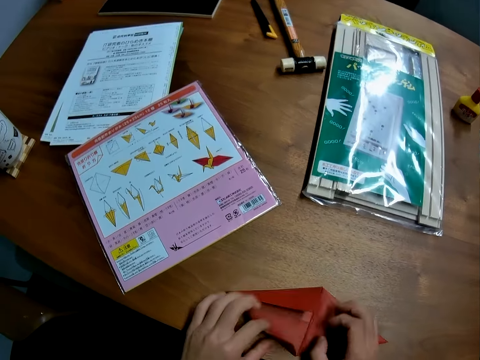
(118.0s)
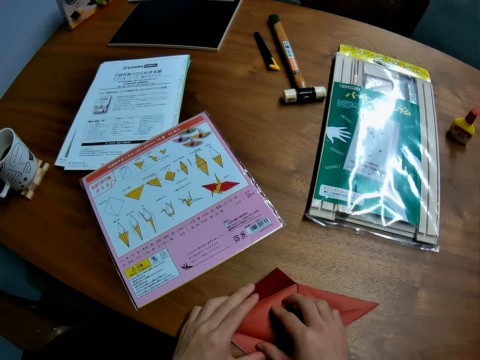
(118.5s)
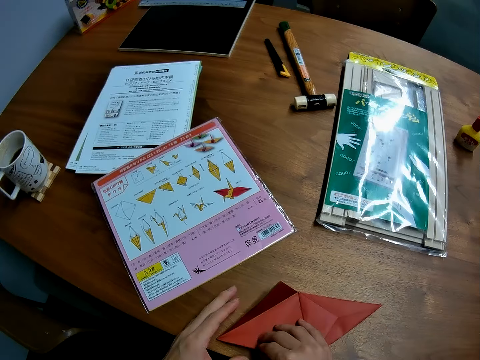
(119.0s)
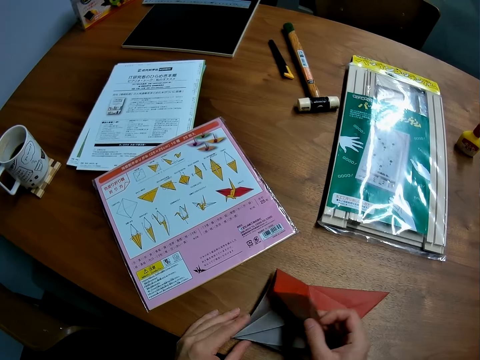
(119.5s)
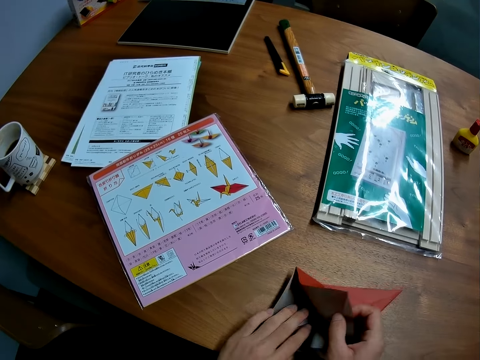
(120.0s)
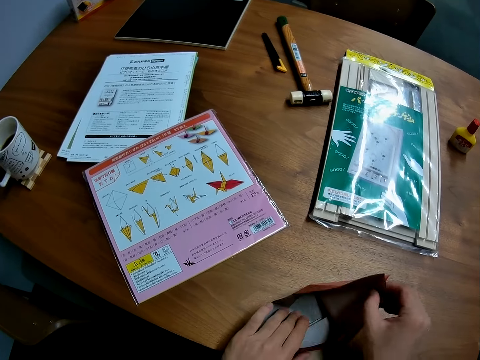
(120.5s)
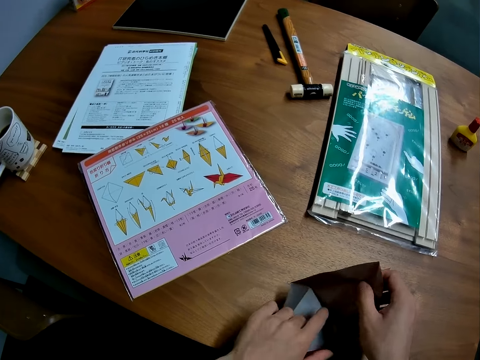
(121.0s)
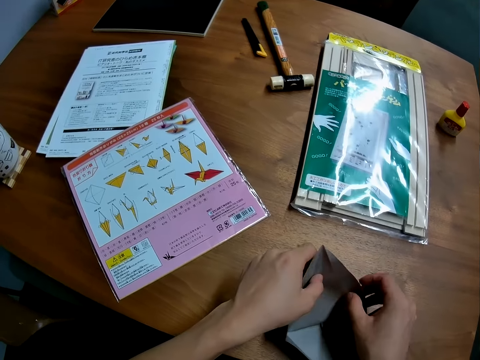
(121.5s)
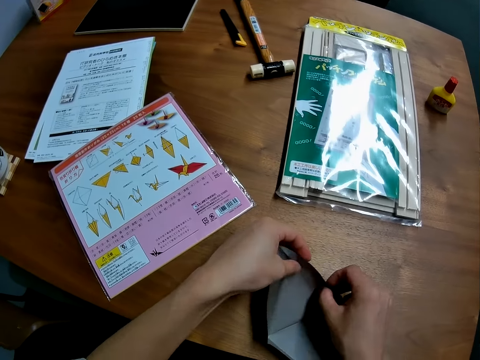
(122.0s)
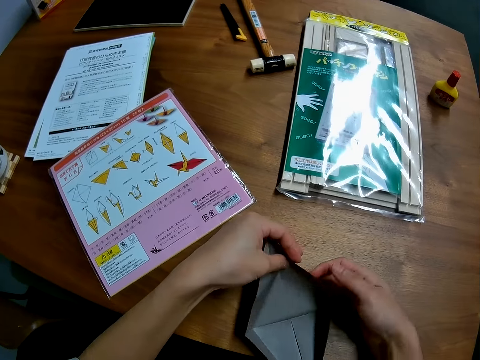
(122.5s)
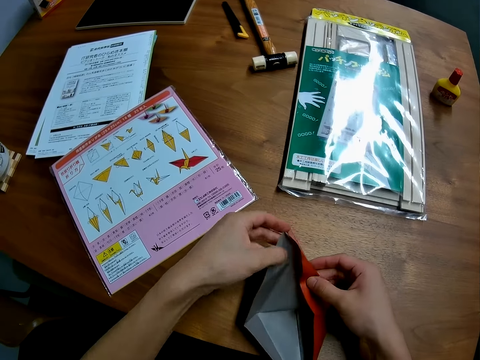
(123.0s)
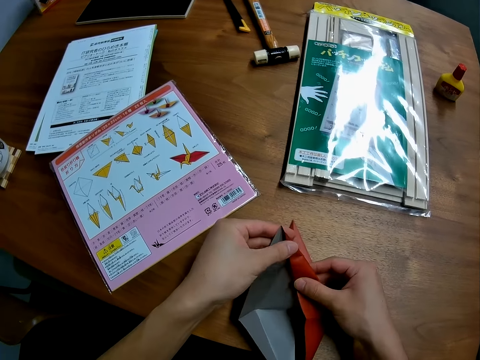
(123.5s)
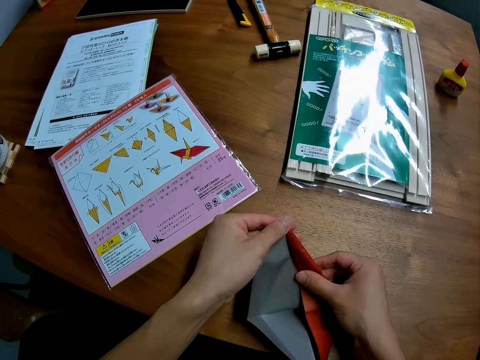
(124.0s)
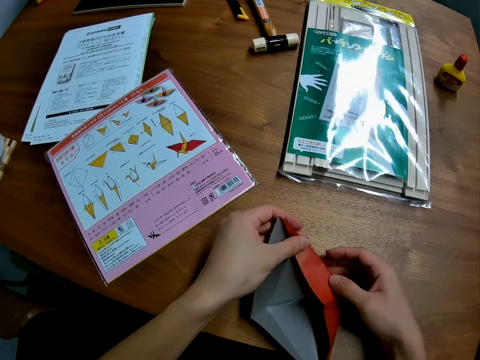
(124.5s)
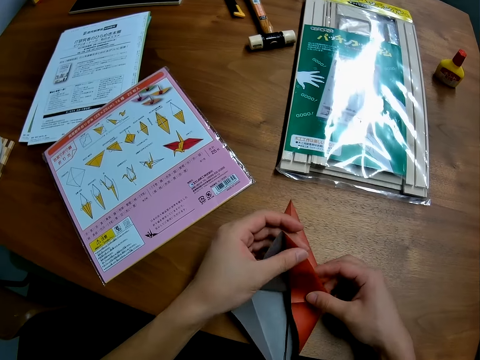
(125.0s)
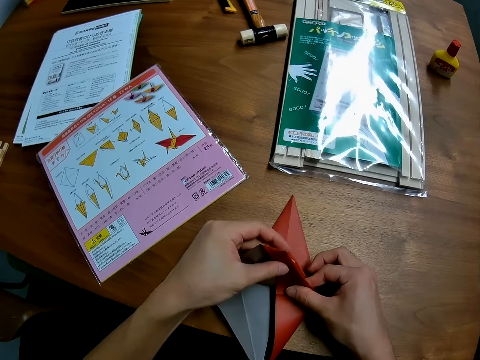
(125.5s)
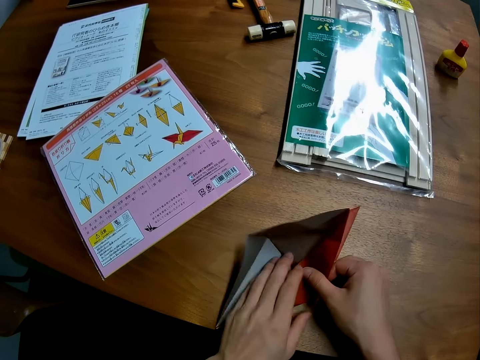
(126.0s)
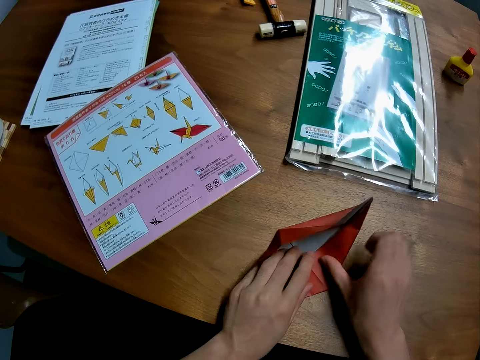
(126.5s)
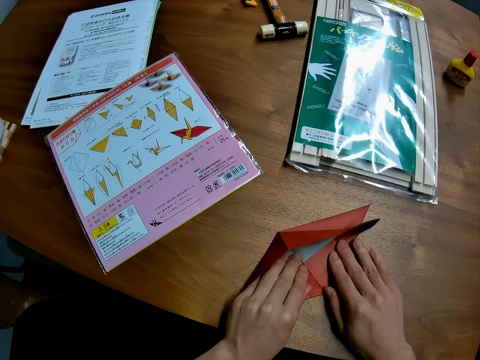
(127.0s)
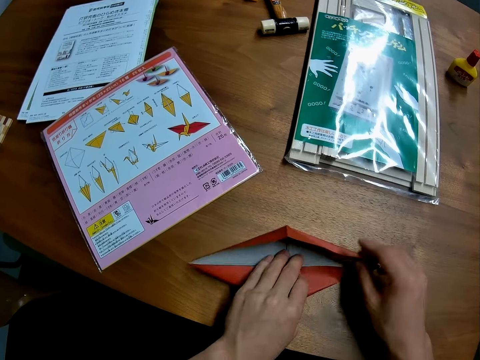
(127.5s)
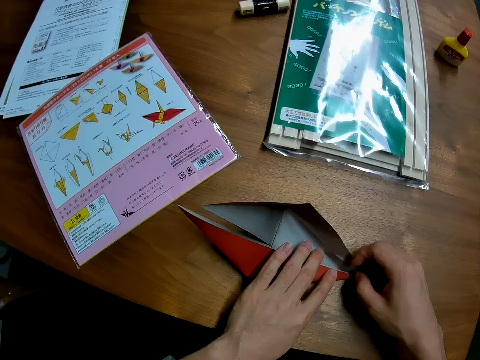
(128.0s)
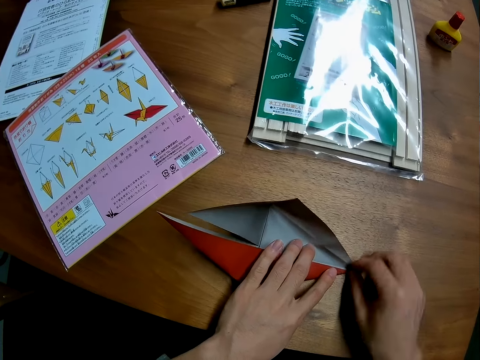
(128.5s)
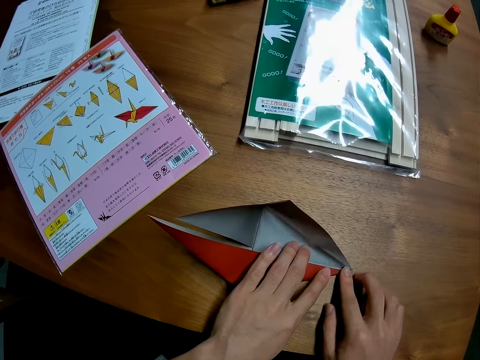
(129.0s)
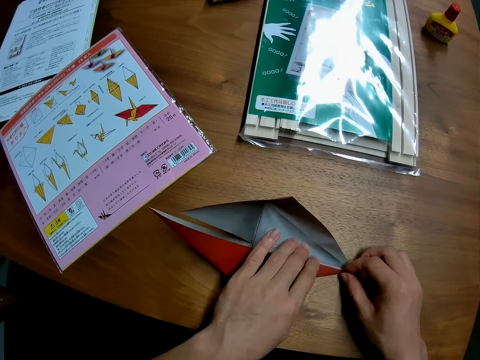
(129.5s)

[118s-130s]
The camera wearer unfolds the paper again. They fold the red paper. They flatten the paper. They turn the paper.

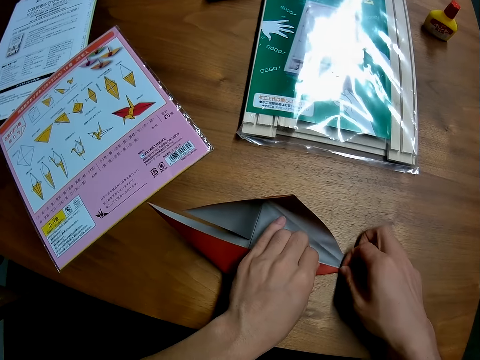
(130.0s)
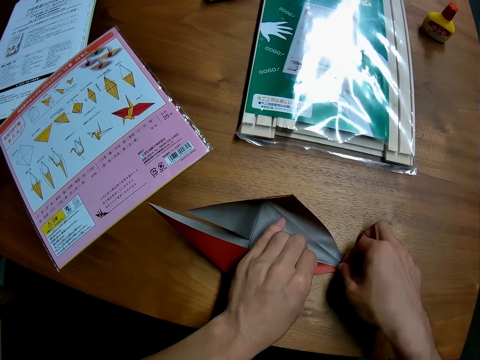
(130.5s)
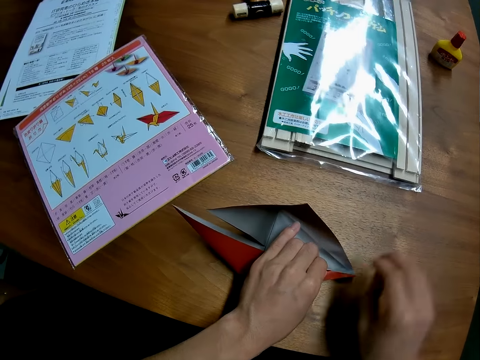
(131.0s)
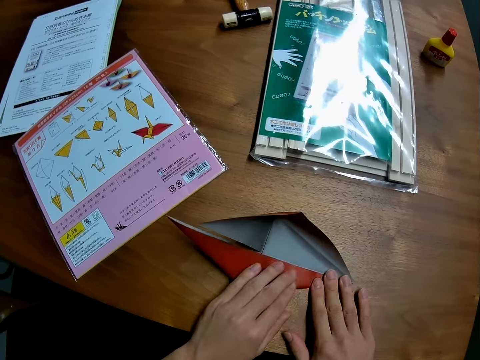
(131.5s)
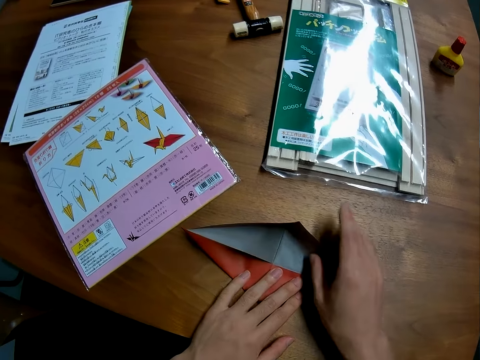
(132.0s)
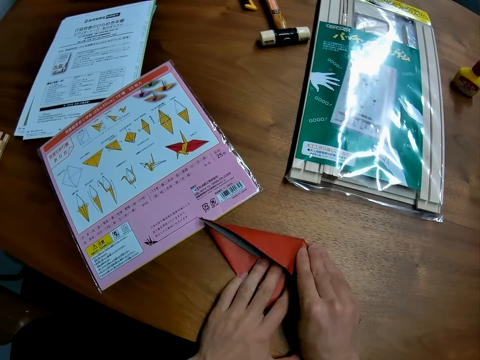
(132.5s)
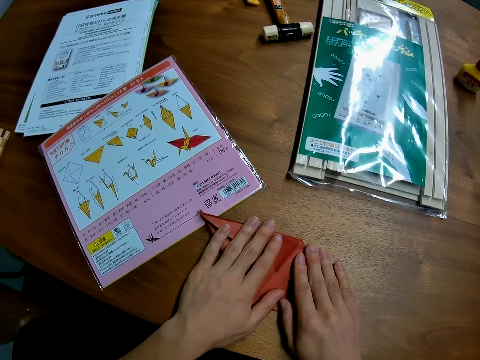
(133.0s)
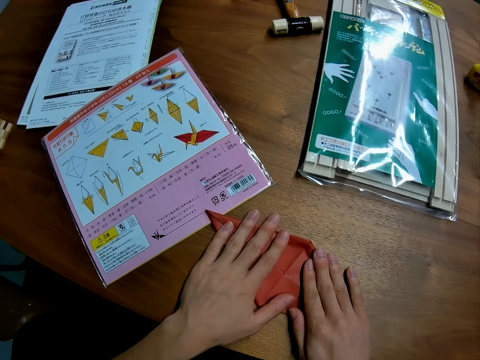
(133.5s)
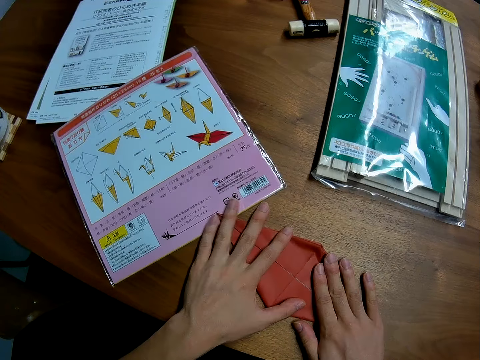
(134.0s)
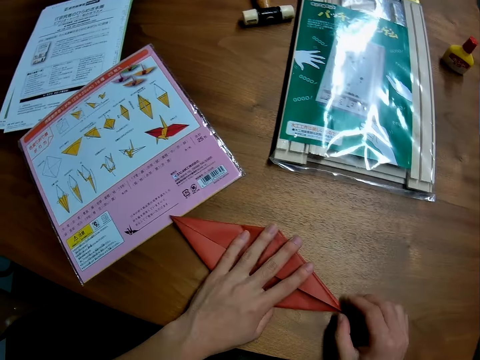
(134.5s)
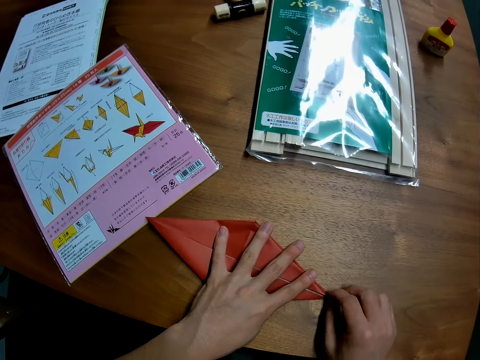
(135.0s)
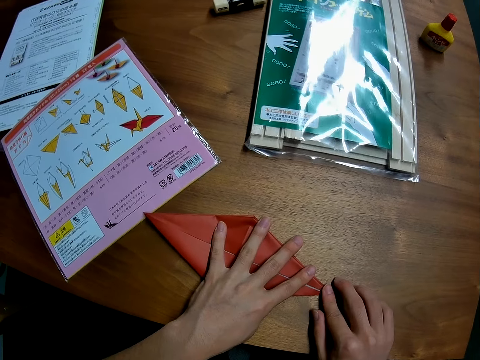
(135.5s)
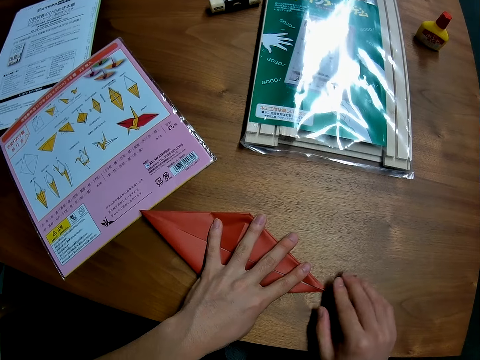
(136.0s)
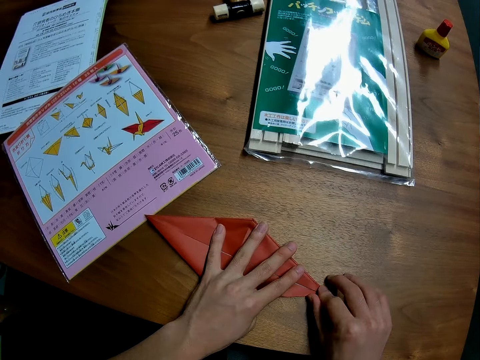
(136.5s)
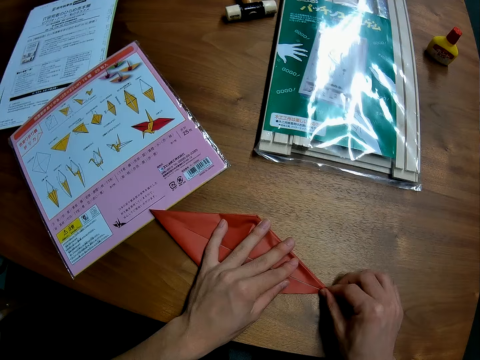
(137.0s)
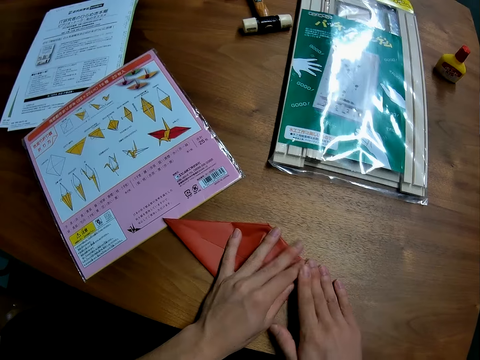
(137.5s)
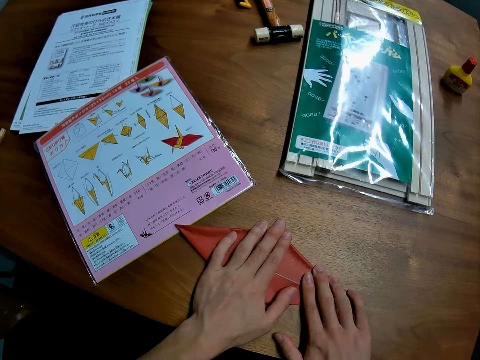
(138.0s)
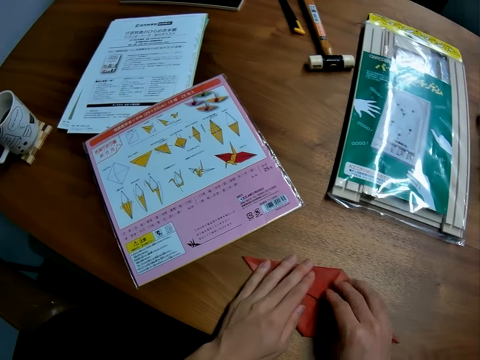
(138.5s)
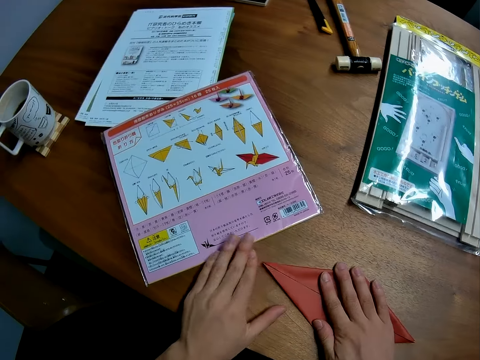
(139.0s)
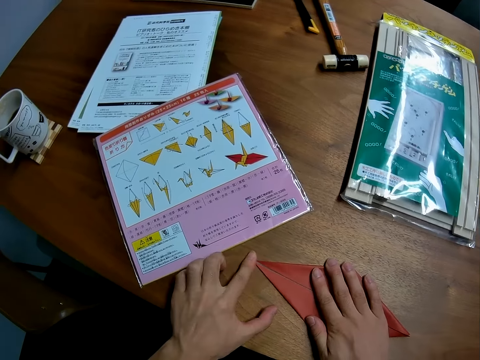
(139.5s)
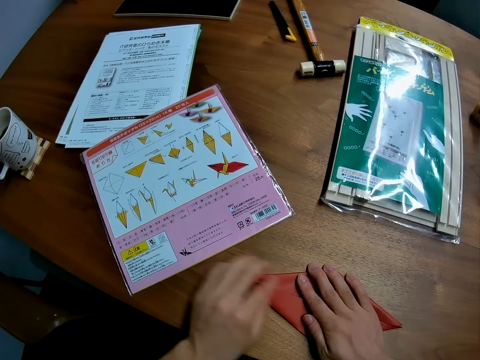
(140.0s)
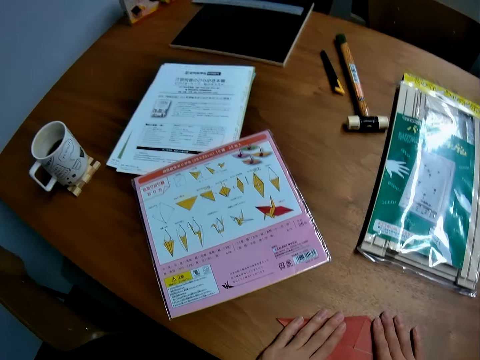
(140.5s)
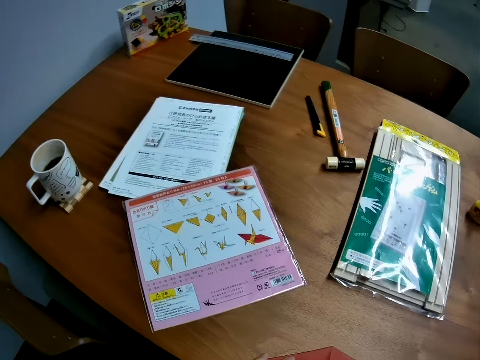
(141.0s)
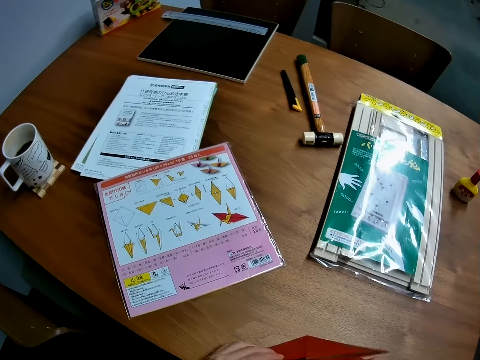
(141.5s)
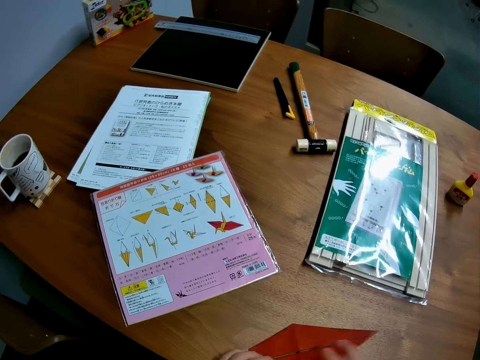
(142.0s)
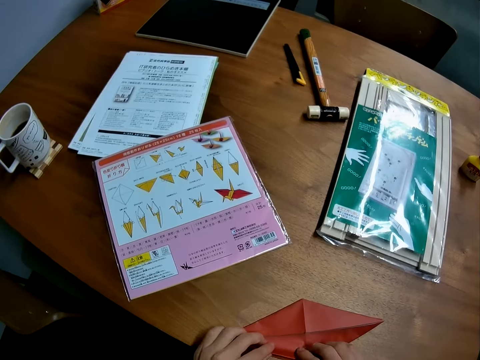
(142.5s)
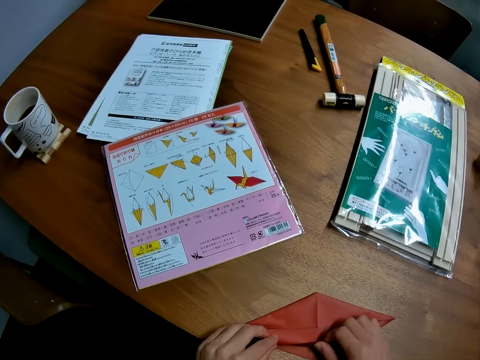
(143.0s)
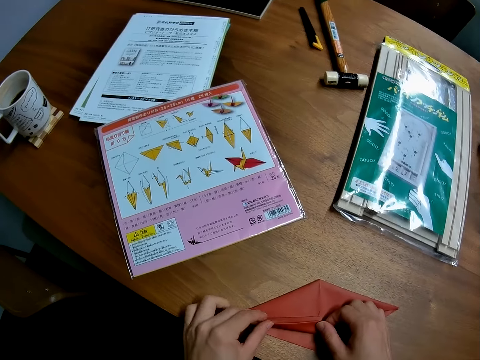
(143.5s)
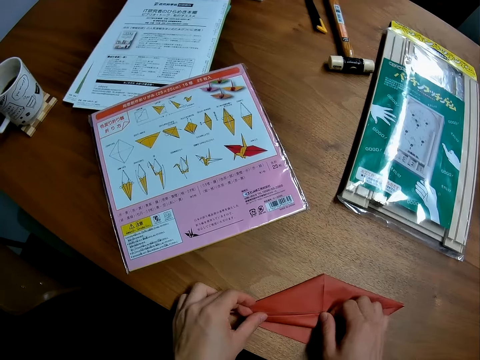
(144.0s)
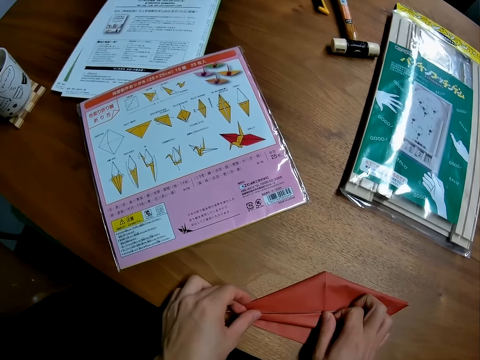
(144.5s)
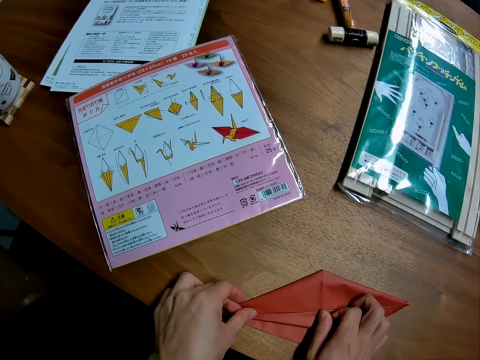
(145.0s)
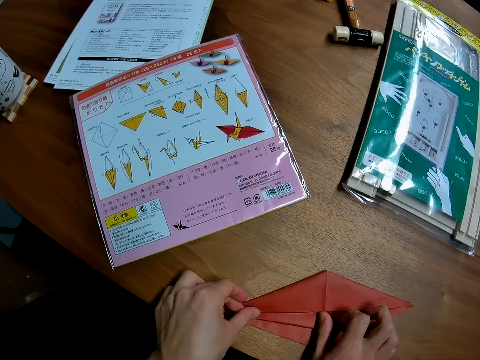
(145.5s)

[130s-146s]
The camera wearer folds the paper. They flatten the paper. They move the paper. They unfold the paper. They fold the paper.
